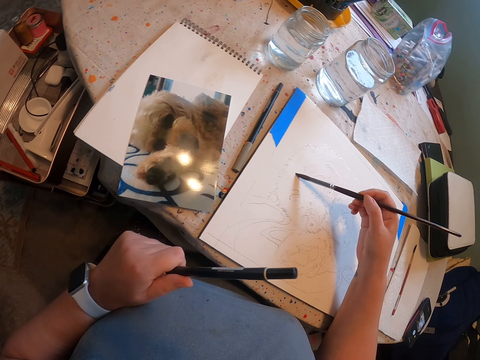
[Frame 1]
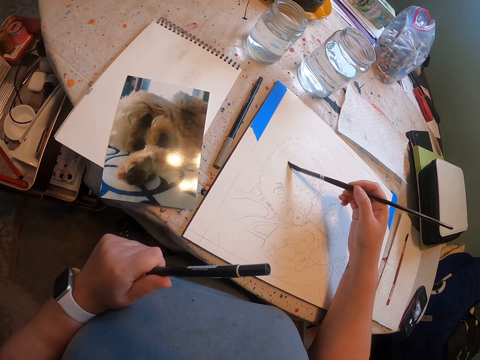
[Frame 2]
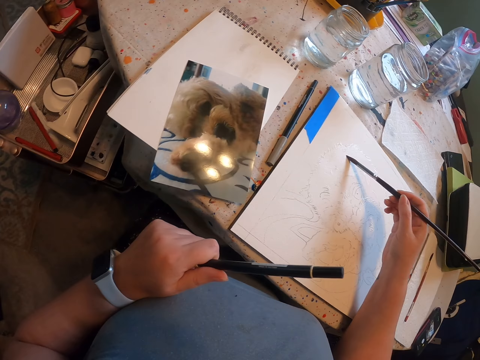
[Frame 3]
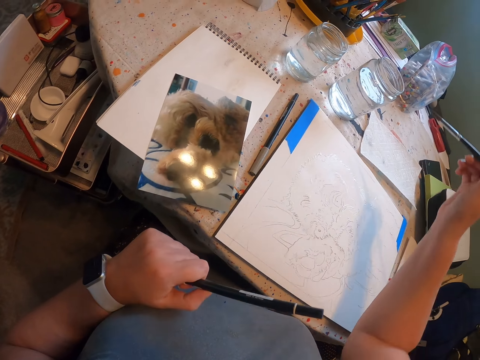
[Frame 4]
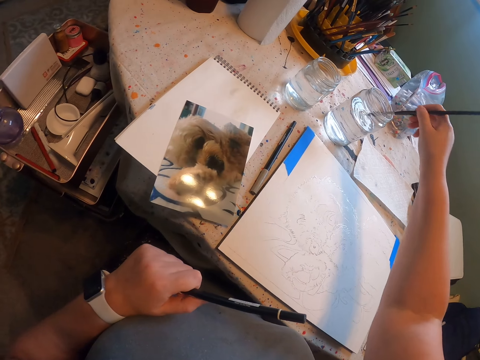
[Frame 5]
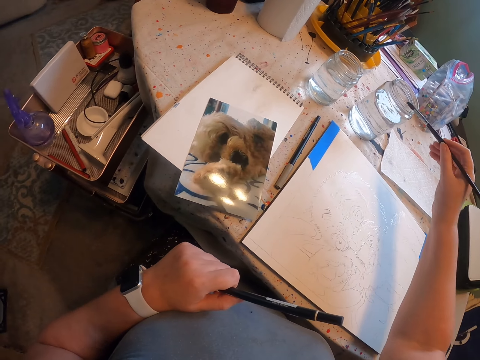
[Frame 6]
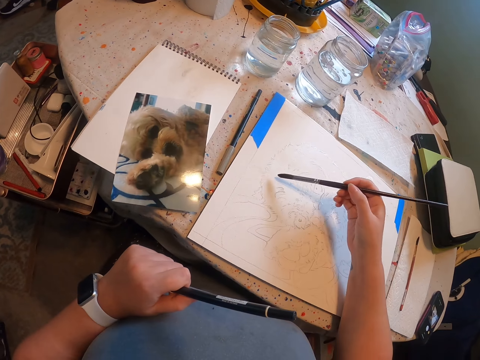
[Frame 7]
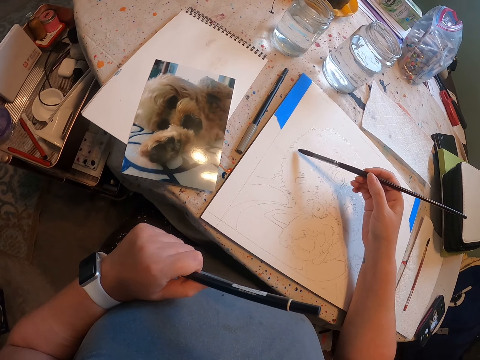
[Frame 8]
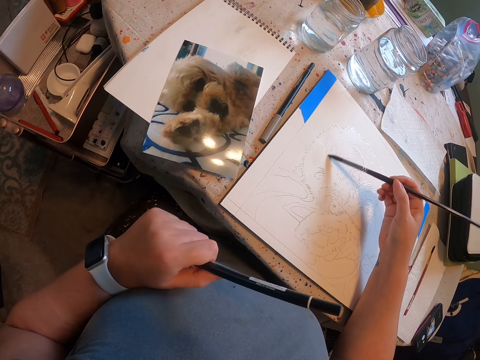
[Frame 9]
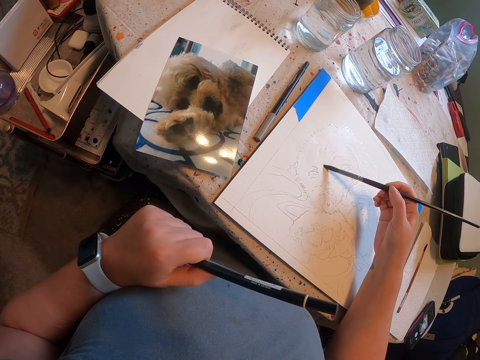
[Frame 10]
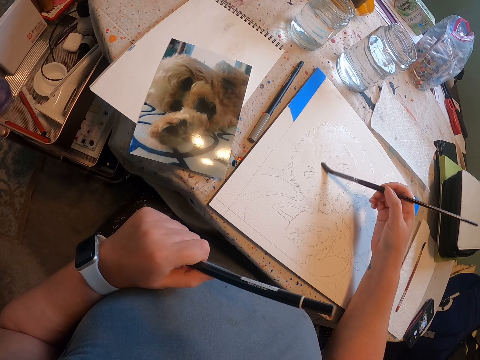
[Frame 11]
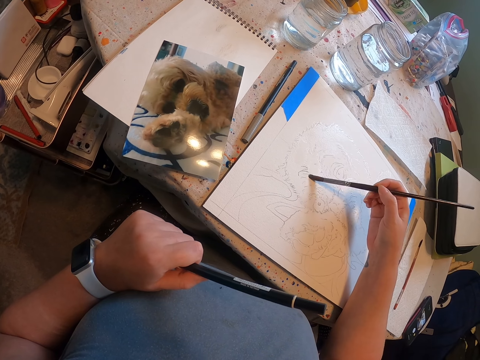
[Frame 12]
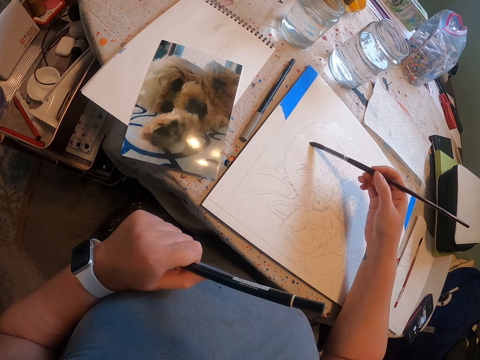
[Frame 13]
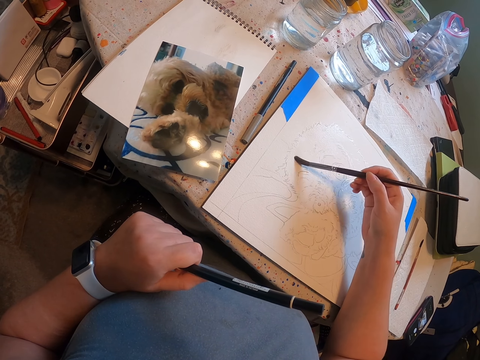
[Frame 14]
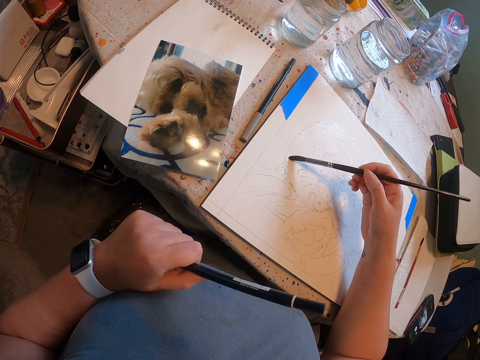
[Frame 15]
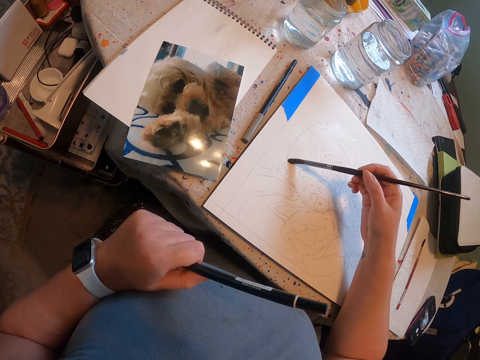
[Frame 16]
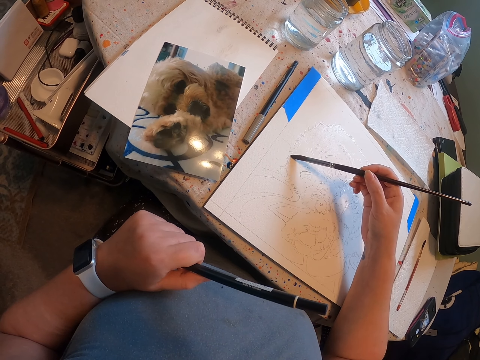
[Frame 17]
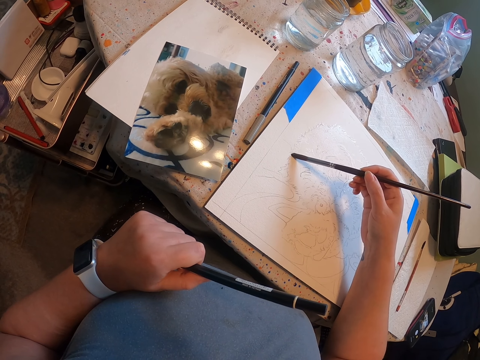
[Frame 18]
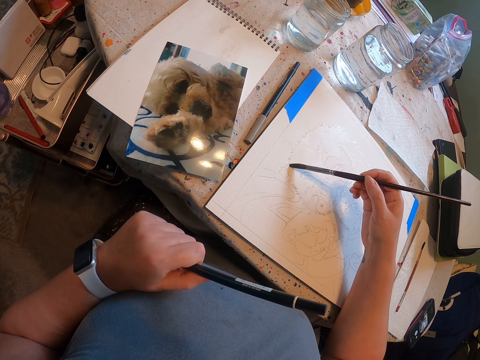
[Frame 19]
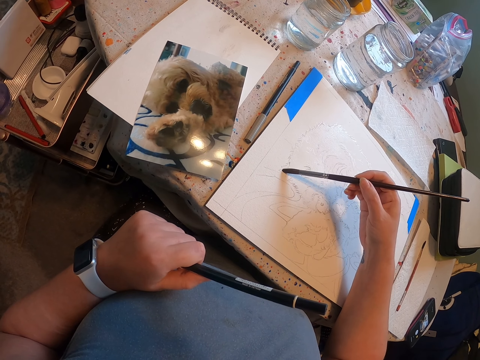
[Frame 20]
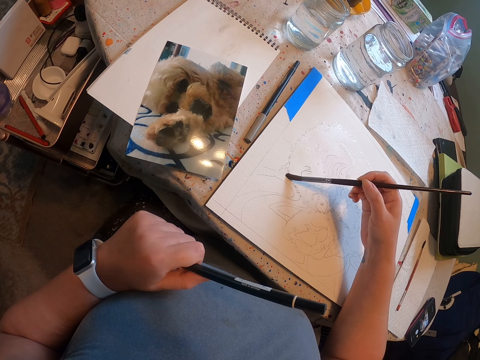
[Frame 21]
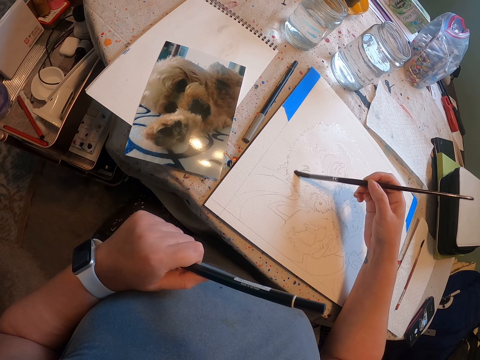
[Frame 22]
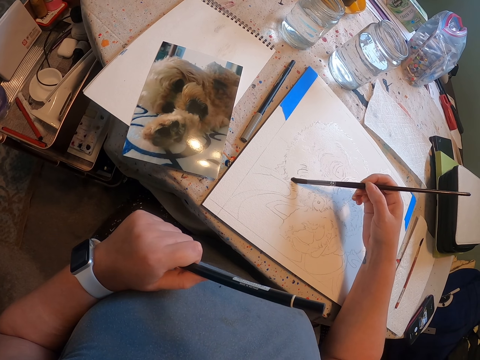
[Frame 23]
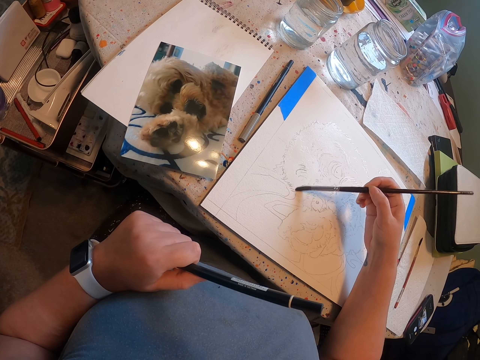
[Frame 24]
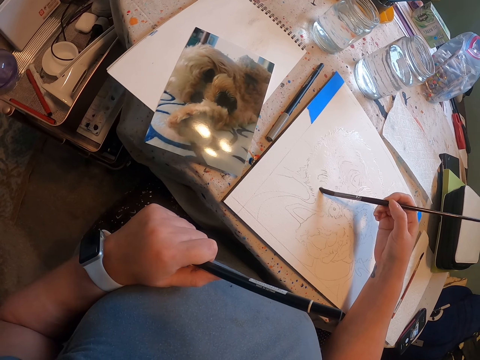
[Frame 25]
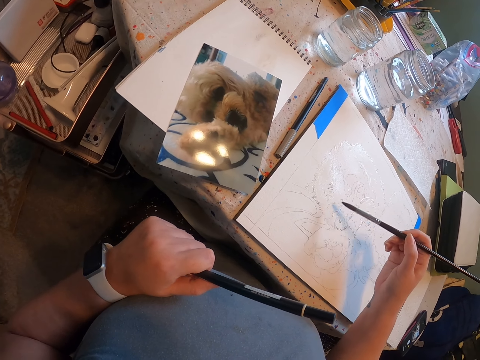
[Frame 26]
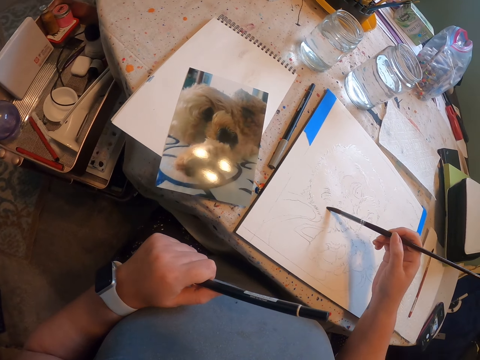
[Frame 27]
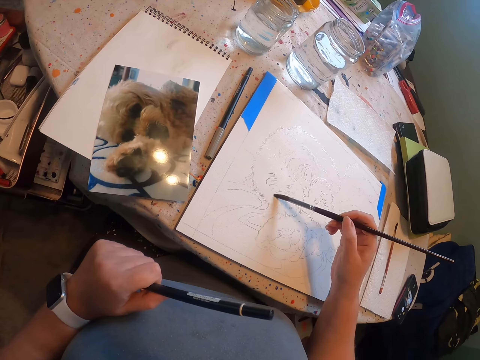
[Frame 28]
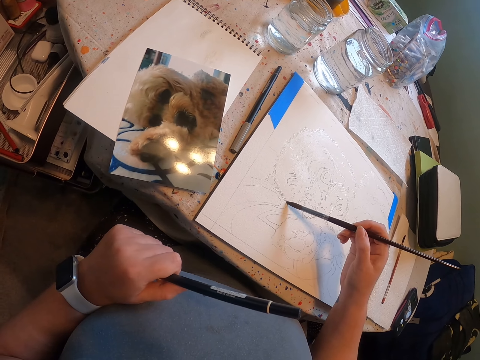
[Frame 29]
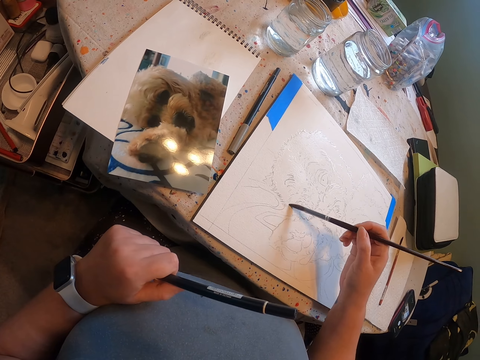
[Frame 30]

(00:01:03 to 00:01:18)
The camera wearer dips the brush in water and removes the brush from water. They paint the sketch on the paper with the brush.

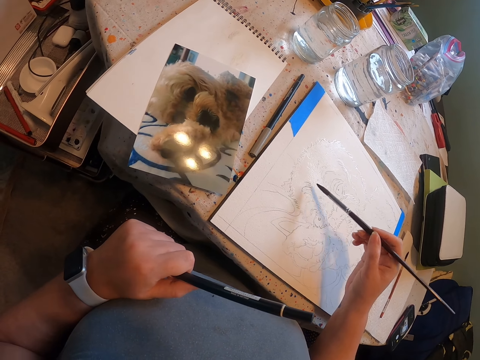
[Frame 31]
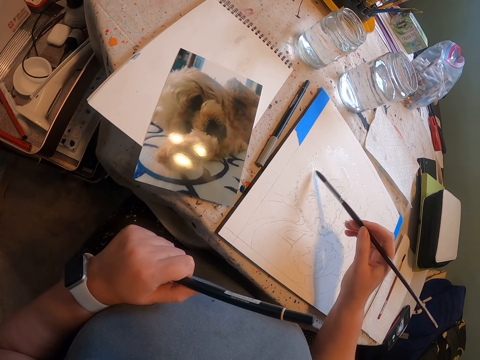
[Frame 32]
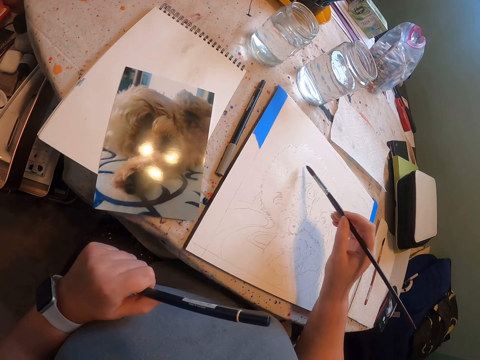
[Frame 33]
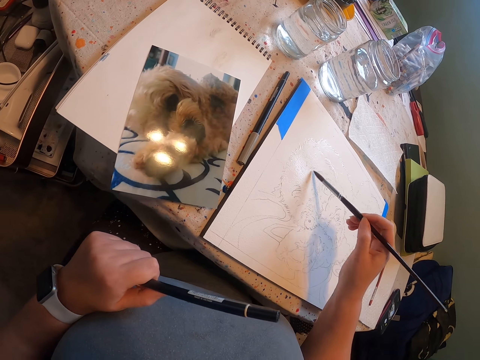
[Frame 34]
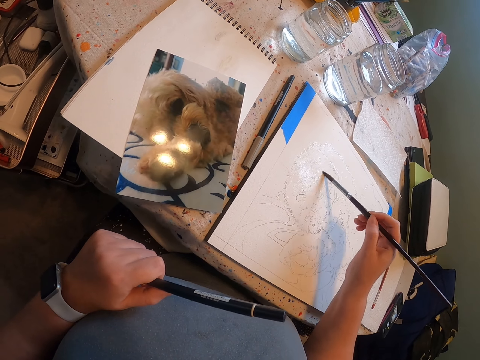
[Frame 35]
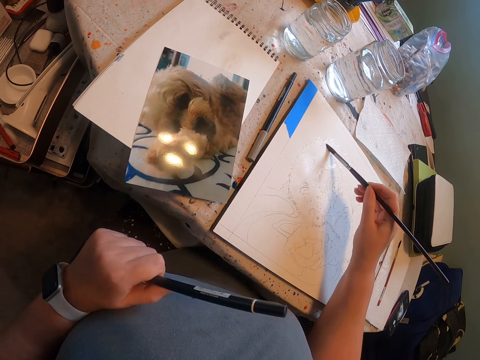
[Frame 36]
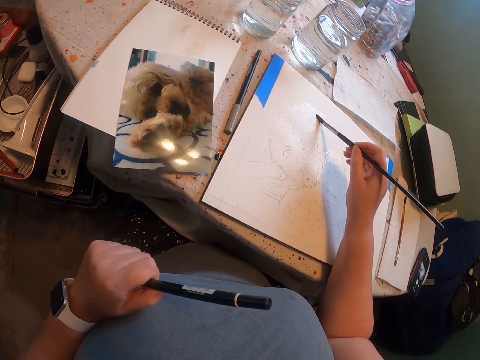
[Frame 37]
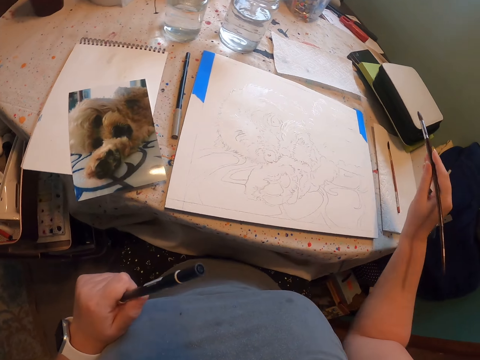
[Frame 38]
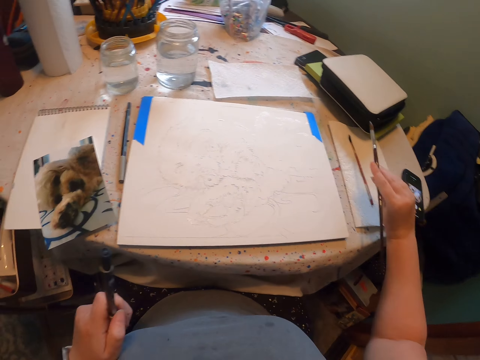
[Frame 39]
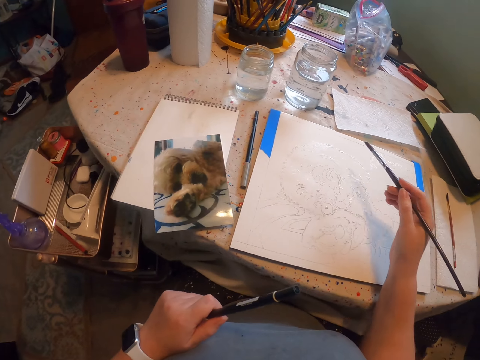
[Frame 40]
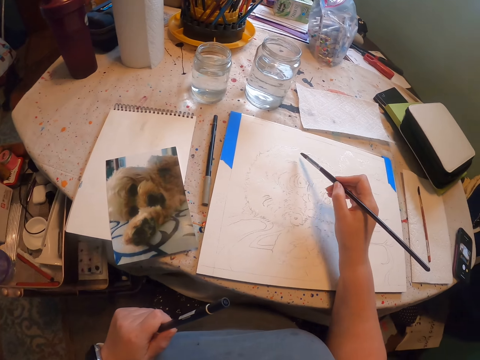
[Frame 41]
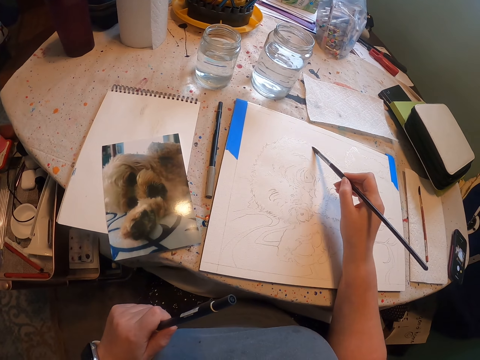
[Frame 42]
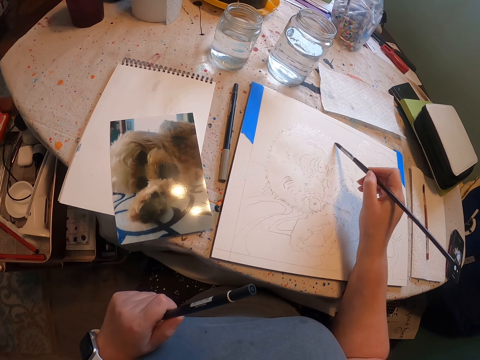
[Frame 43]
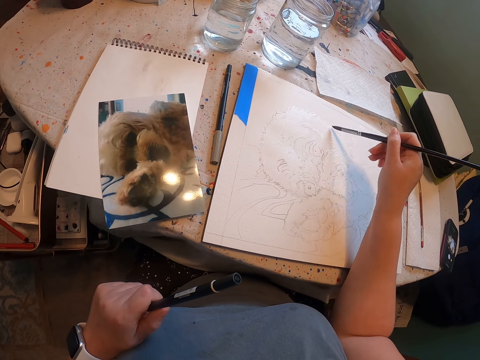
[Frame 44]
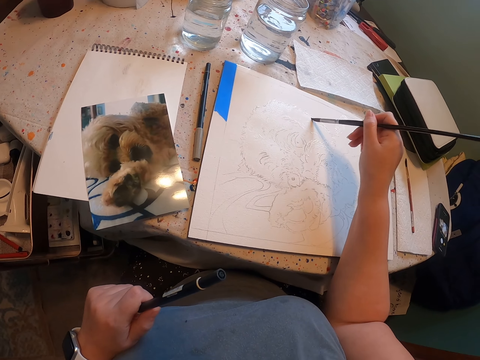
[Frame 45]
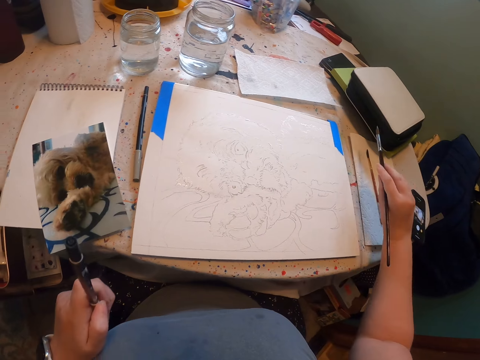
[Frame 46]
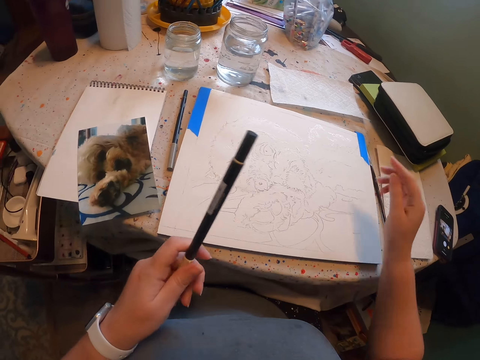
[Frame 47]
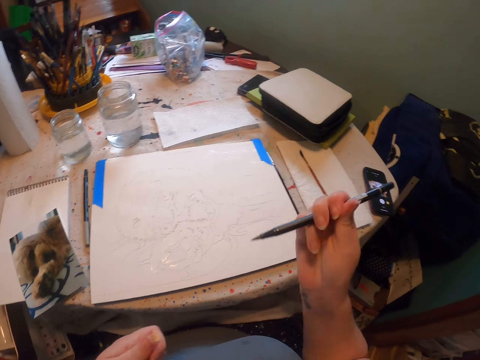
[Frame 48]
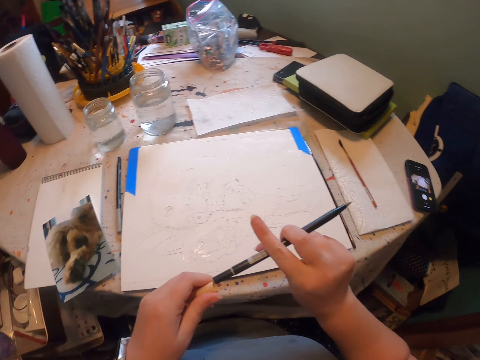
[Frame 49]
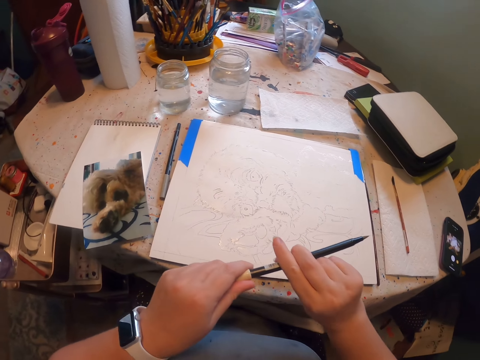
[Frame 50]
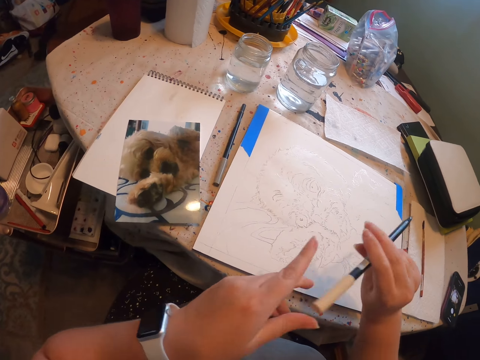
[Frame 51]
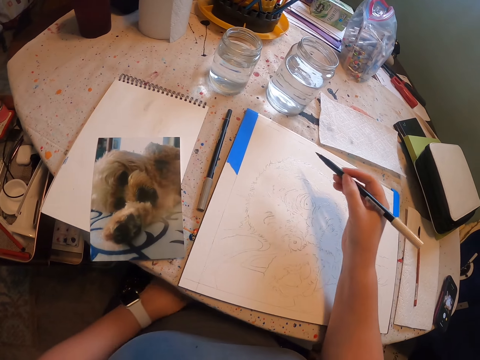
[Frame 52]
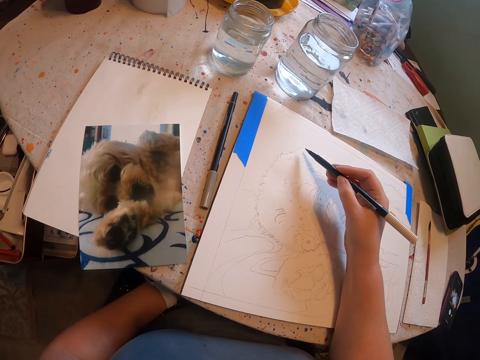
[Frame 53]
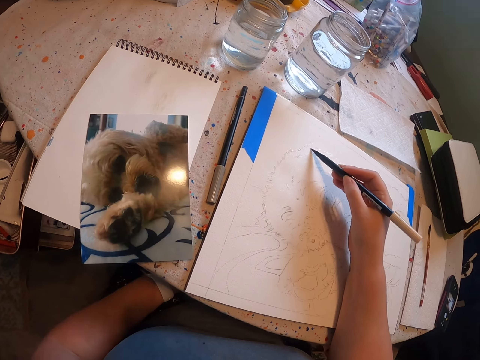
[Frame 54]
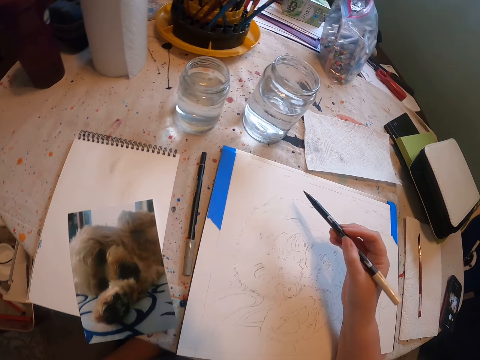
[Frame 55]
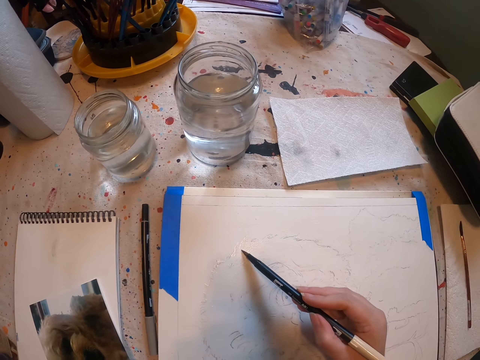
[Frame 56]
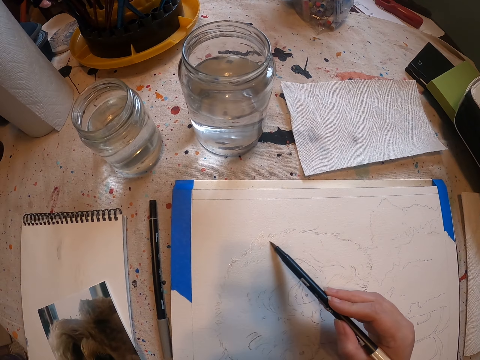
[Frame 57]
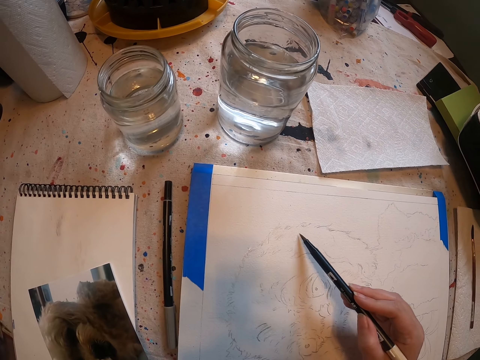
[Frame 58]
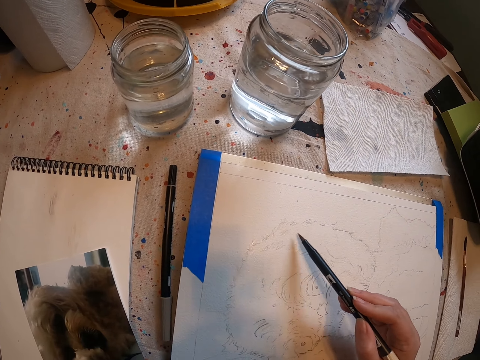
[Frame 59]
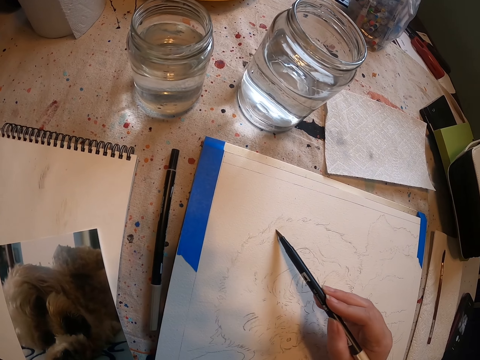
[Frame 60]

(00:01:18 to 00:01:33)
The camera wearer drops the brush aside on the table. They open the brush. They sketch on the paper with a marker pen.
